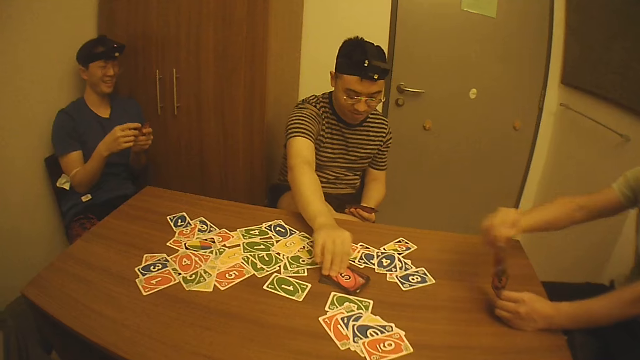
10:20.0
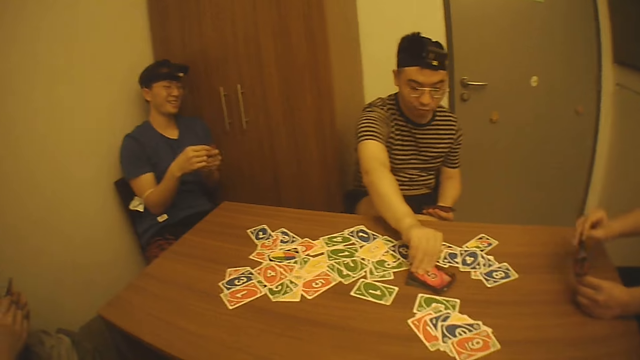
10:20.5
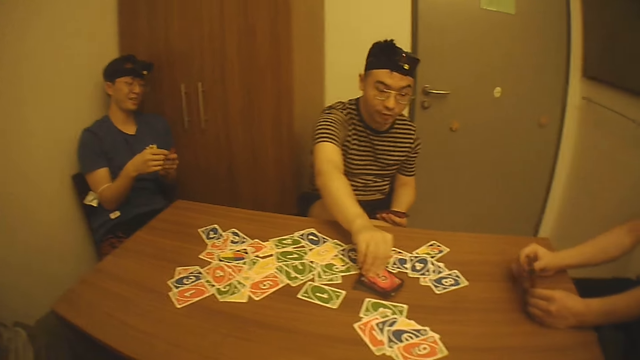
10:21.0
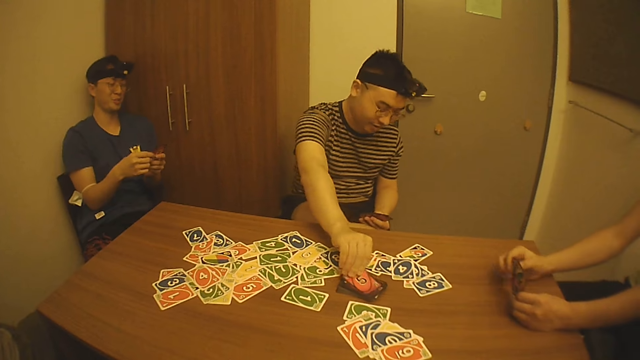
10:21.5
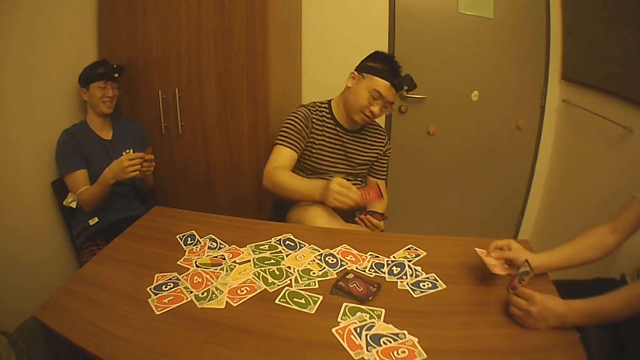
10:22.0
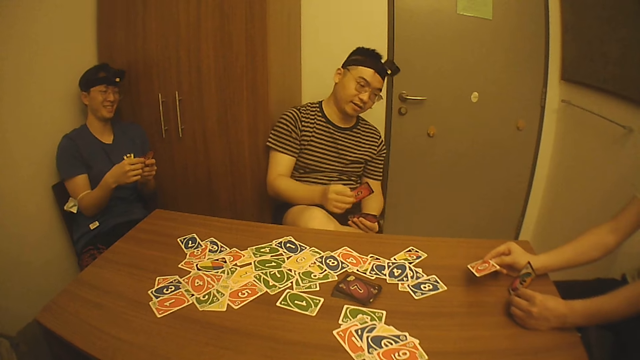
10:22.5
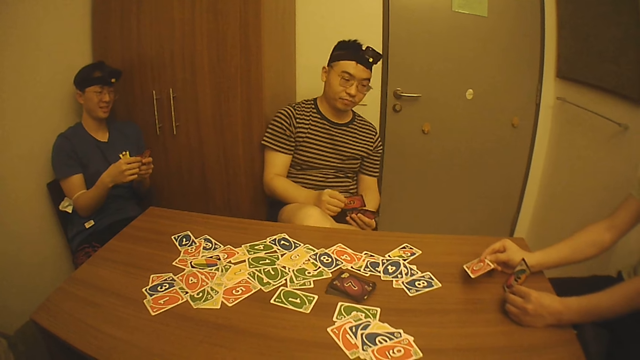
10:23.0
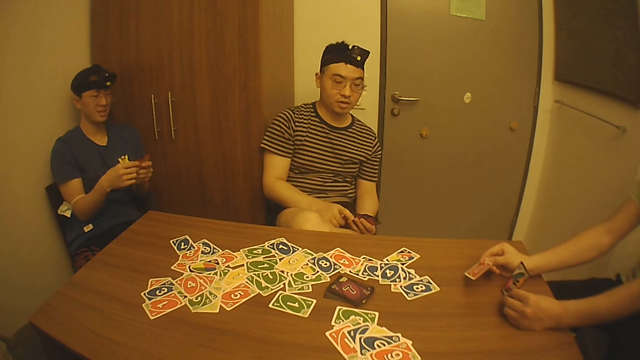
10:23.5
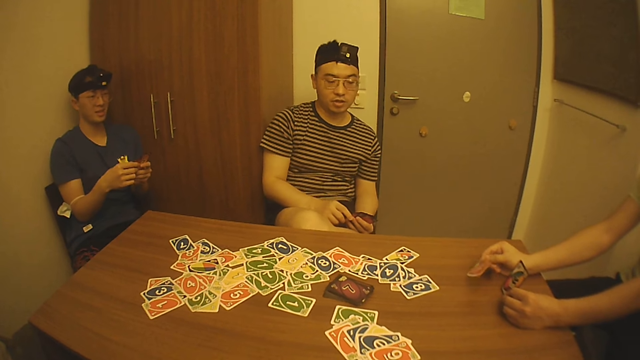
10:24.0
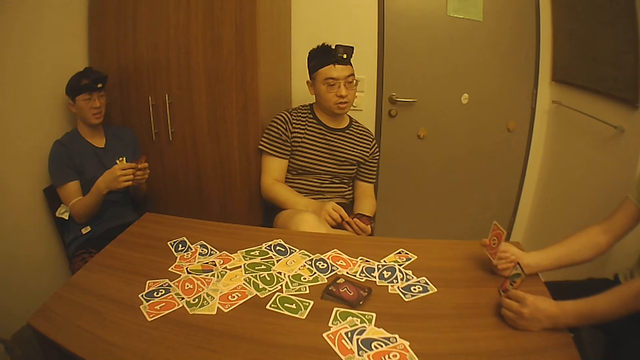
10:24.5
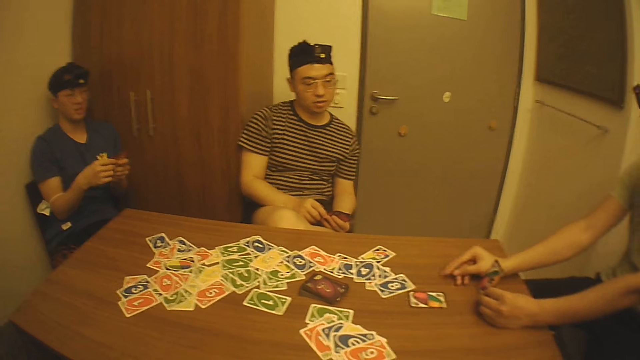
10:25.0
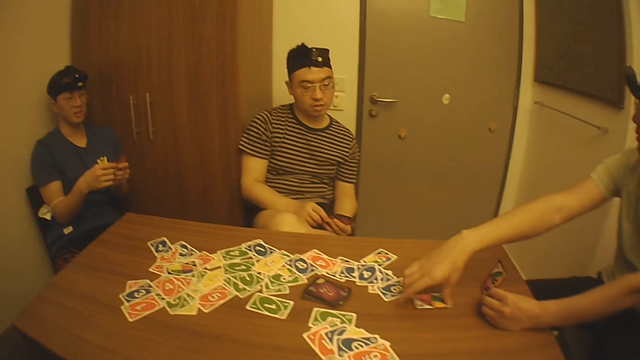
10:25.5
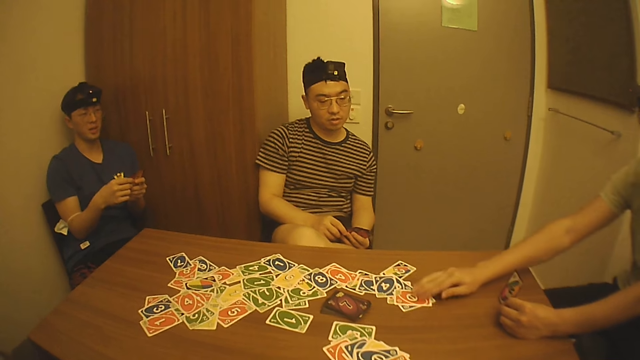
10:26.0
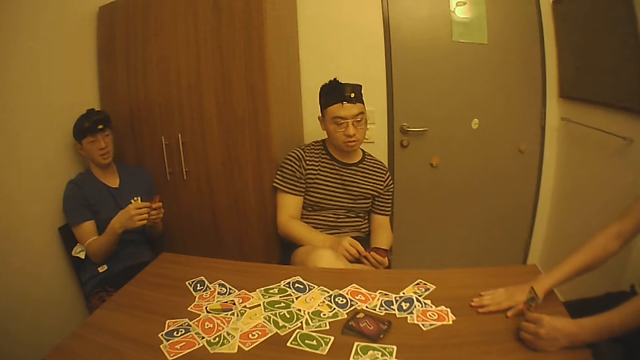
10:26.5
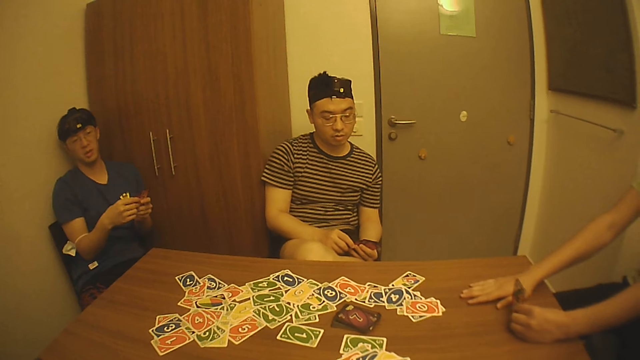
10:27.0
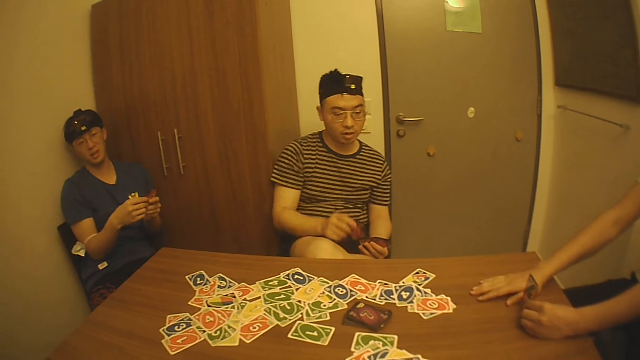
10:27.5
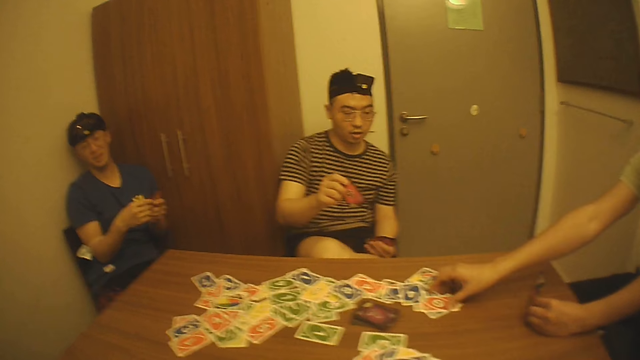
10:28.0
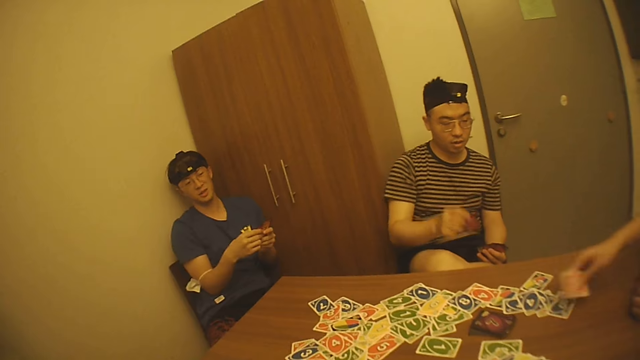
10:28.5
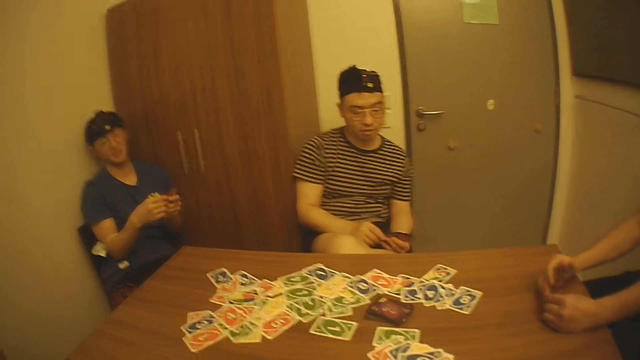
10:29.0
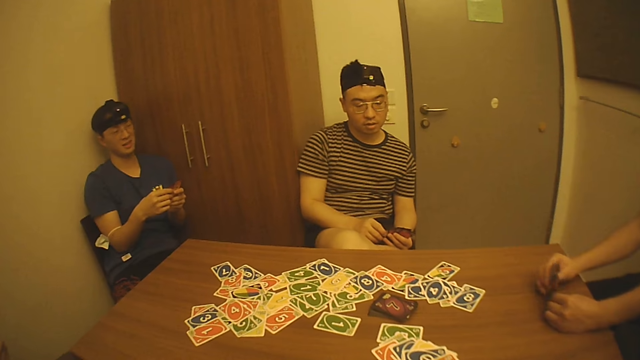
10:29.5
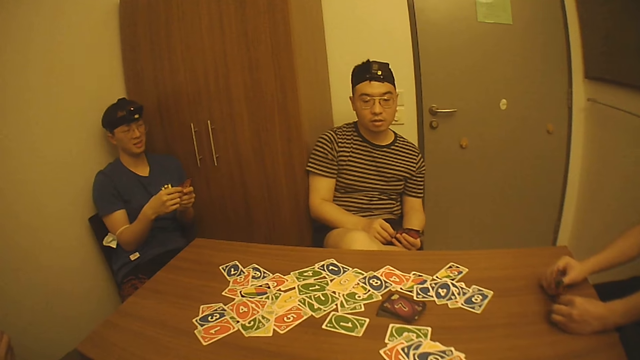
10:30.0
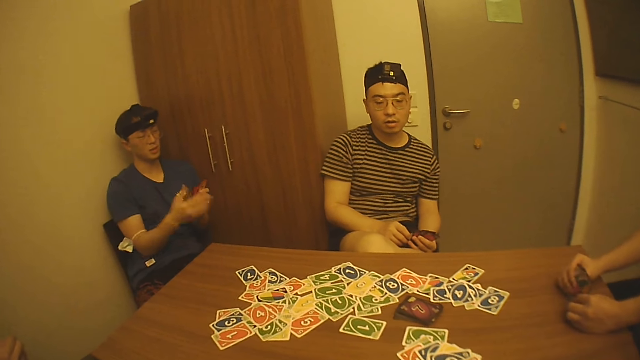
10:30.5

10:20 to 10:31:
A man drops the cards on the table with his right hand and touches the cards in his left hand with his right hand. Another man picks a card from the table with his right hand and passes the card to his left hand with his right hand. A third man drops the card on the table with his right hand, picks the card from the table with his right hand, and drops the card on the table with his right hand. The second man picks the card from his left hand with his right hand. The third man picks the card from the table with his right hand and passes the card to his left hand with his right hand.

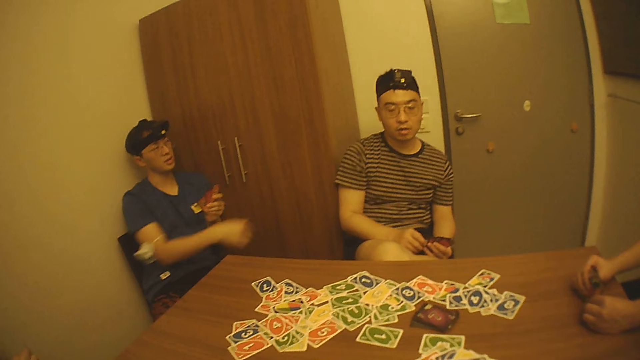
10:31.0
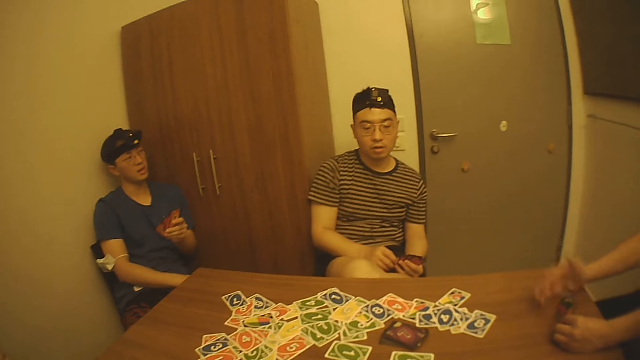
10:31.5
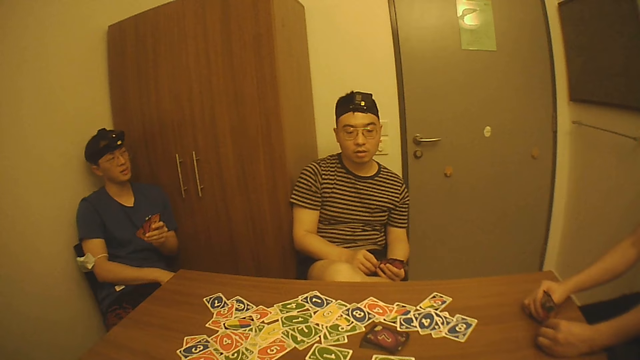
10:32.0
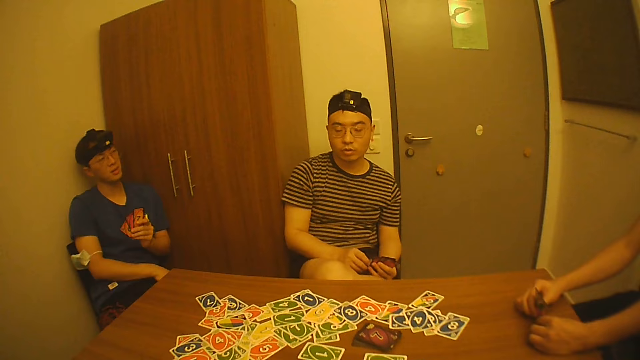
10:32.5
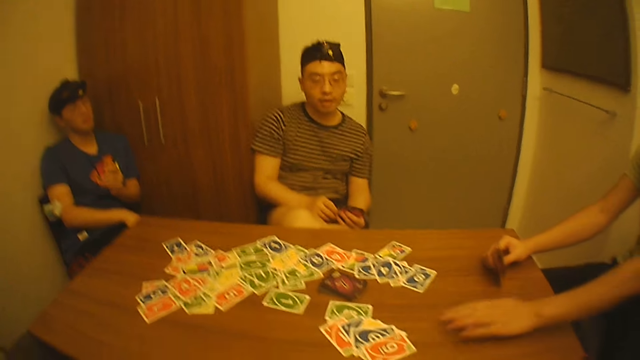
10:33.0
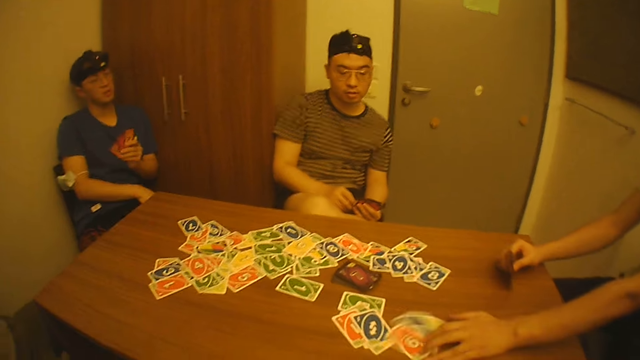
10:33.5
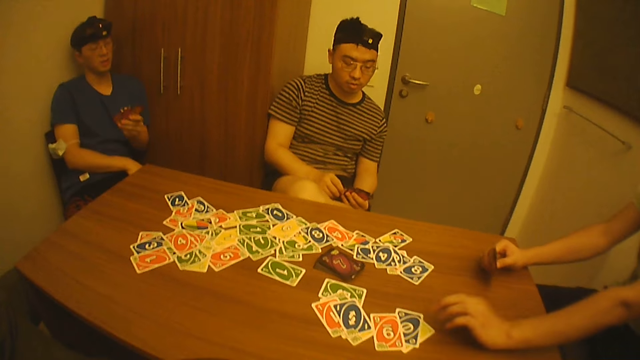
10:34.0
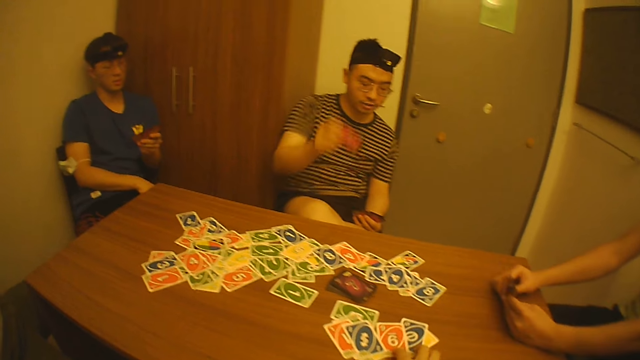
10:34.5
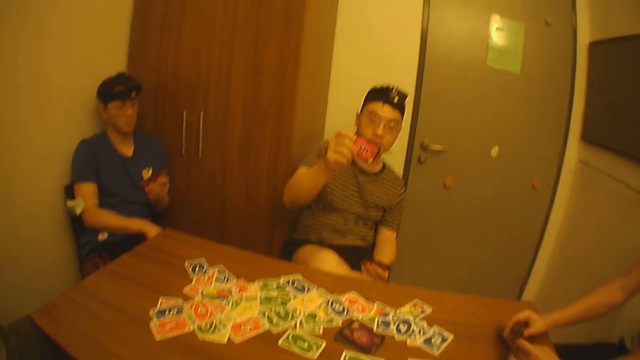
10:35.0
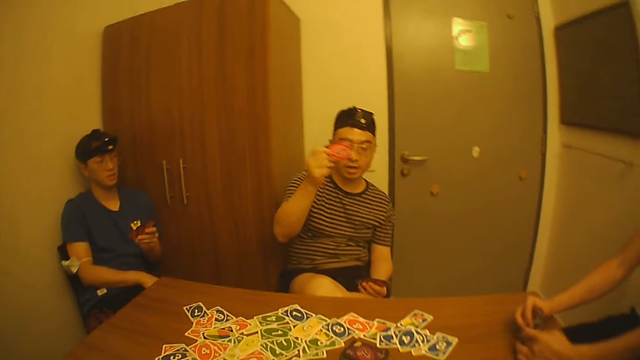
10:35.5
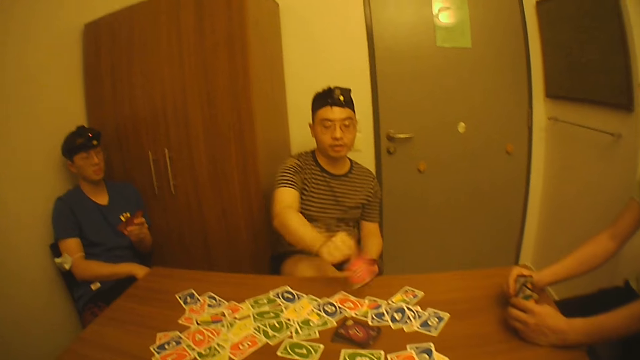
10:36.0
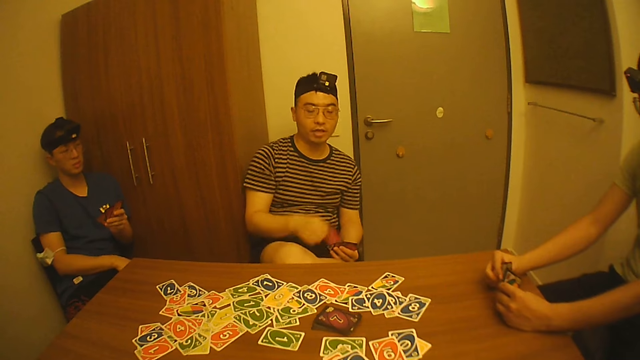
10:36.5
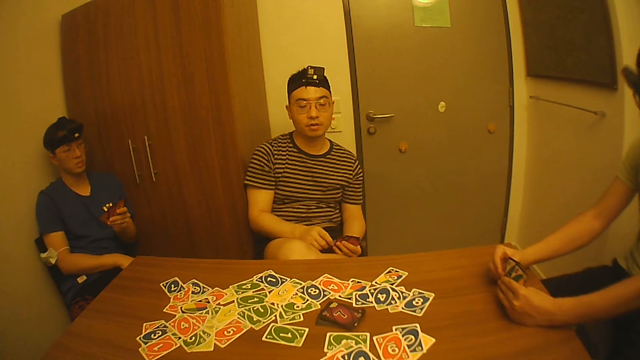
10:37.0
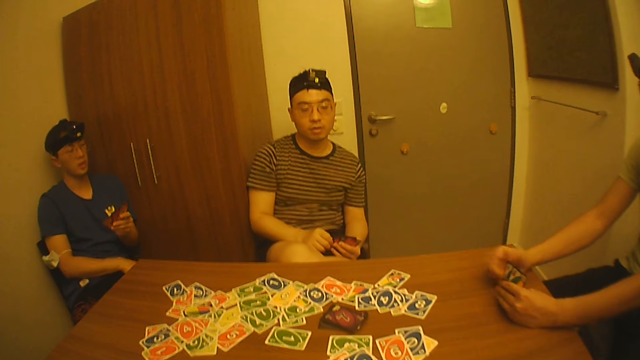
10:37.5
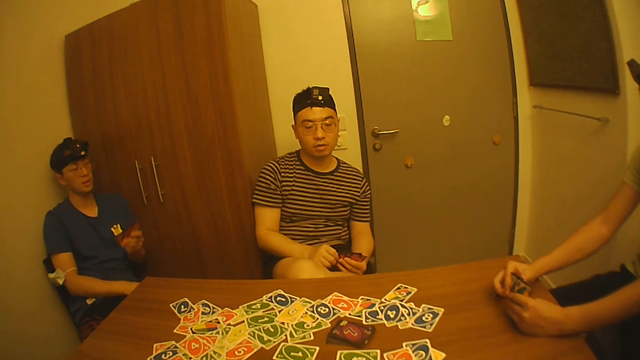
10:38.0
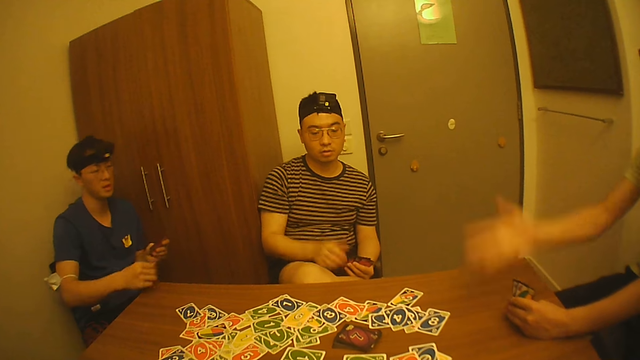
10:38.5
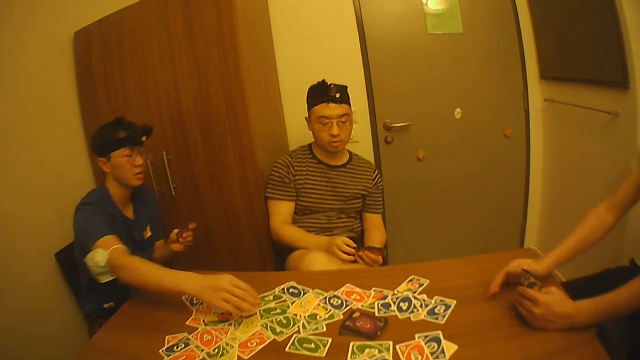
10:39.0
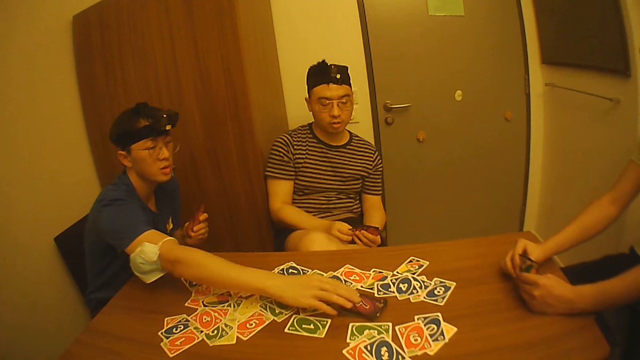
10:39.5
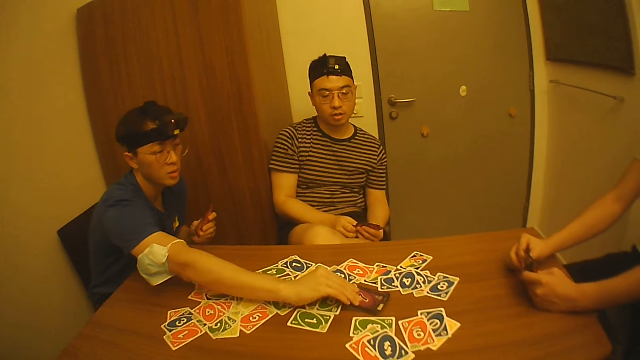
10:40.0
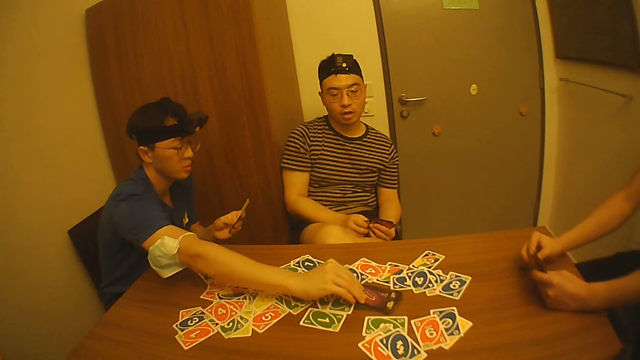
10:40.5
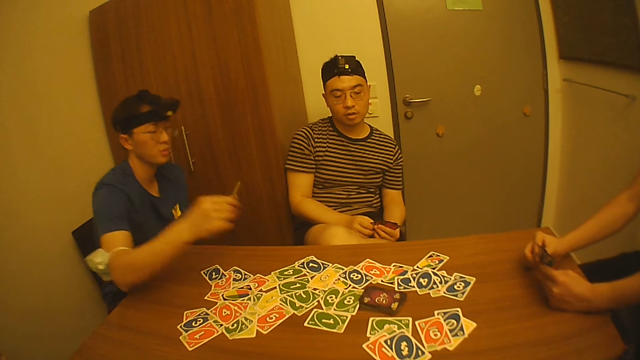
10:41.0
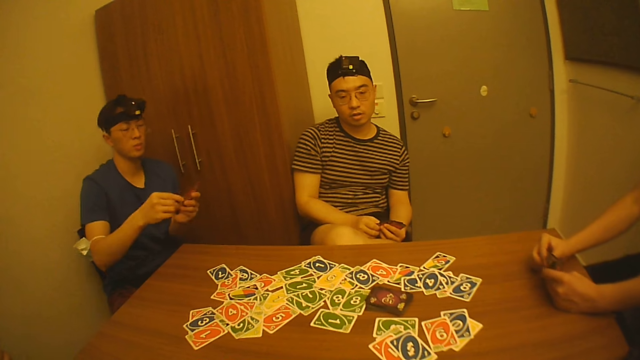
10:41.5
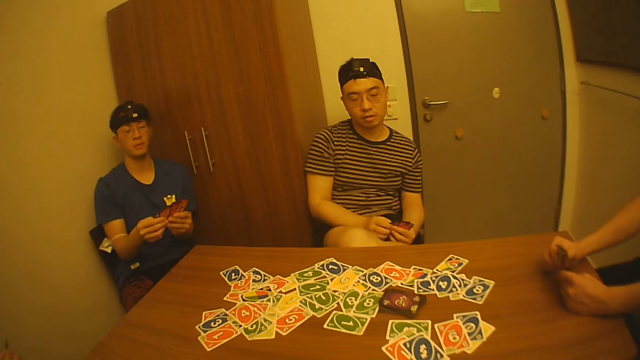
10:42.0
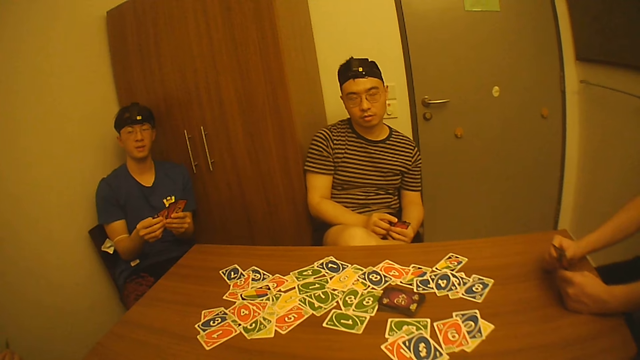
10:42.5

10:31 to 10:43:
A man touches the cards in his left hand with his right hand, holds the cards with his right hand, and moves the cards on the table with his left hand. The camera wearer moves the cards on the table with his right hand. The man holds the cards with both hands. Another man passes the card from his right hand to his left hand. The first man holds the cards with his left hand. The second man touches the cards in his left hand with his right hand. The first man touches the cards in his left hand with his right hand. A third man picks a card from the table with his right hand and passes the card to his left hand with his right hand.
